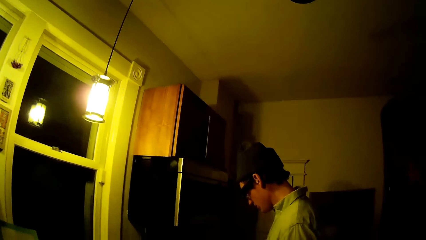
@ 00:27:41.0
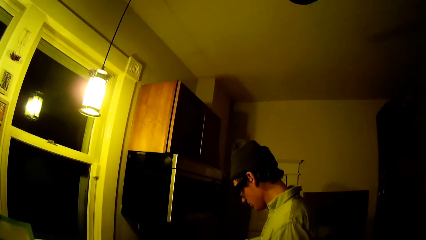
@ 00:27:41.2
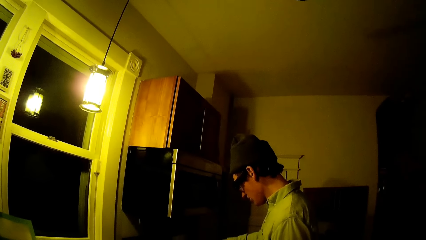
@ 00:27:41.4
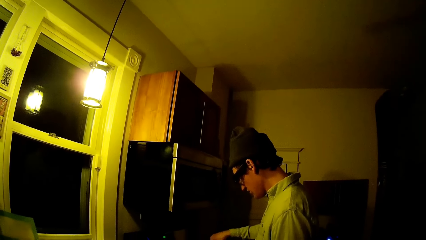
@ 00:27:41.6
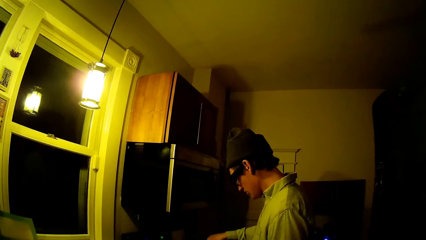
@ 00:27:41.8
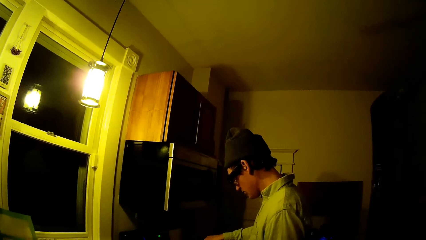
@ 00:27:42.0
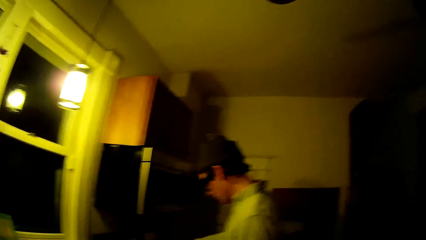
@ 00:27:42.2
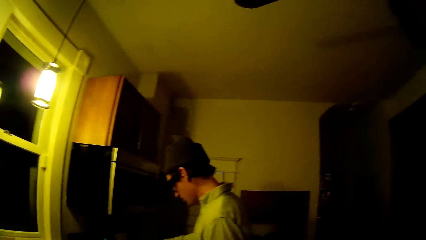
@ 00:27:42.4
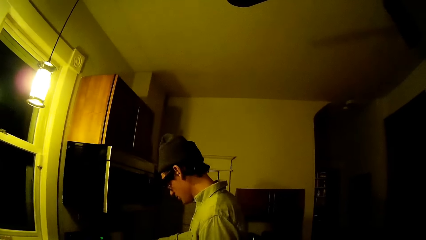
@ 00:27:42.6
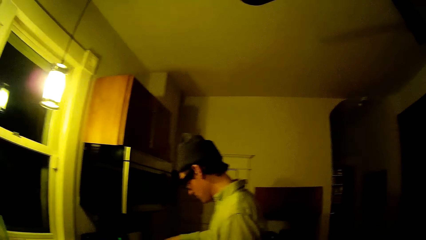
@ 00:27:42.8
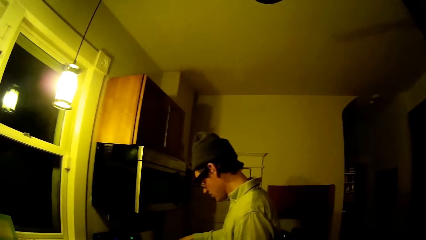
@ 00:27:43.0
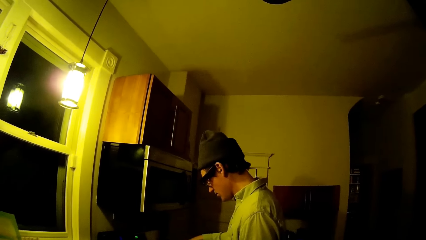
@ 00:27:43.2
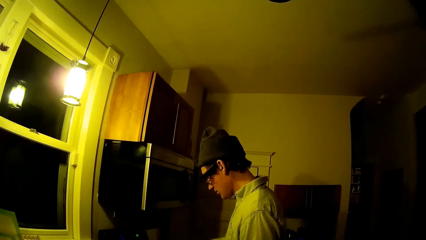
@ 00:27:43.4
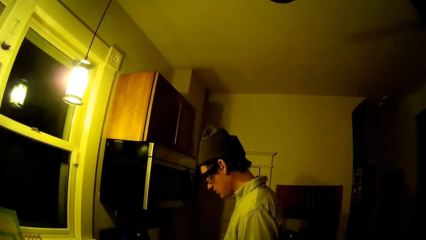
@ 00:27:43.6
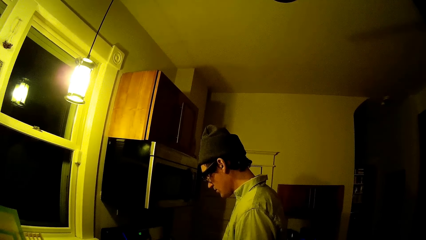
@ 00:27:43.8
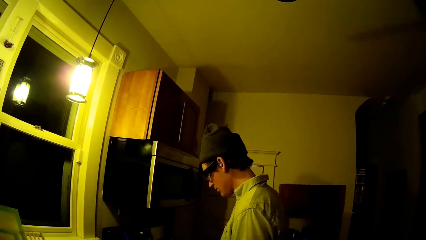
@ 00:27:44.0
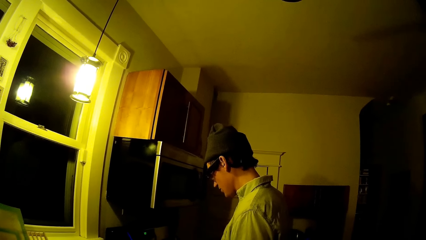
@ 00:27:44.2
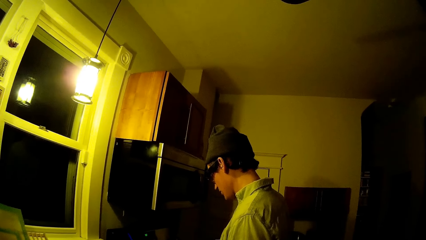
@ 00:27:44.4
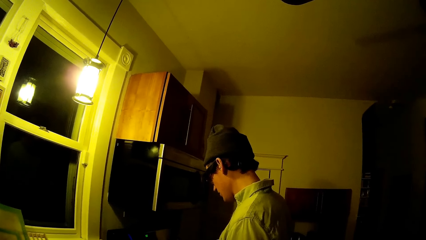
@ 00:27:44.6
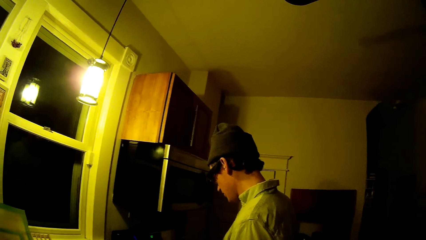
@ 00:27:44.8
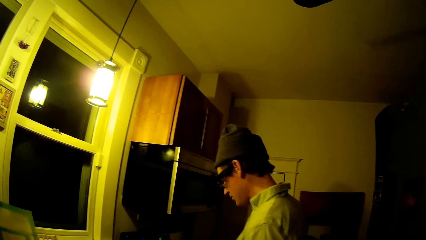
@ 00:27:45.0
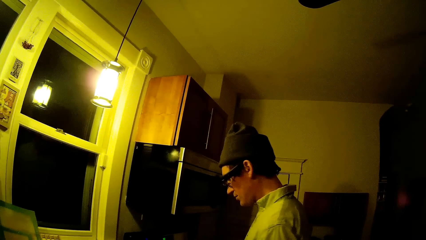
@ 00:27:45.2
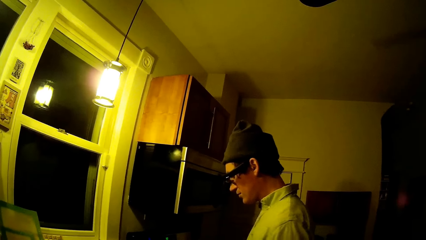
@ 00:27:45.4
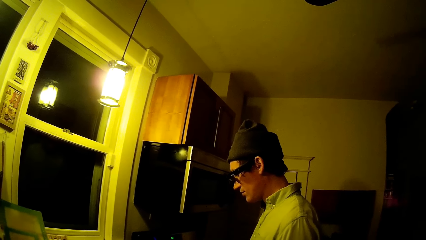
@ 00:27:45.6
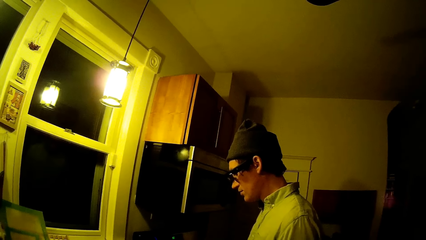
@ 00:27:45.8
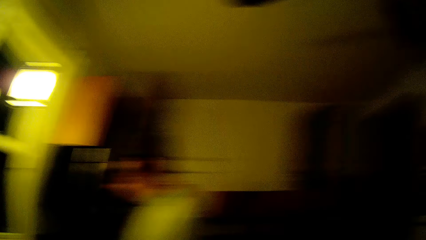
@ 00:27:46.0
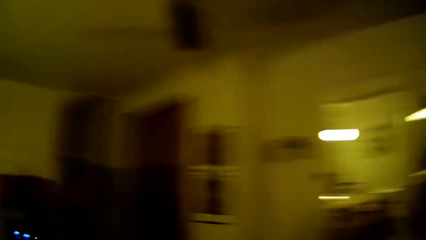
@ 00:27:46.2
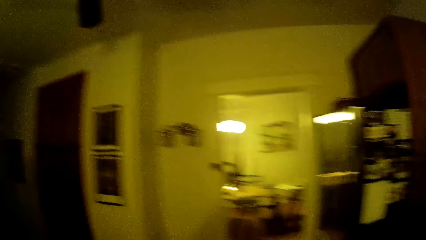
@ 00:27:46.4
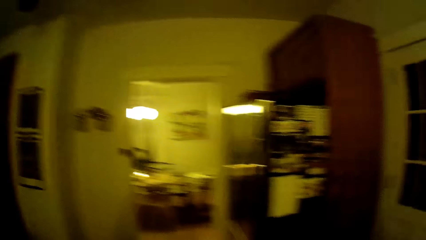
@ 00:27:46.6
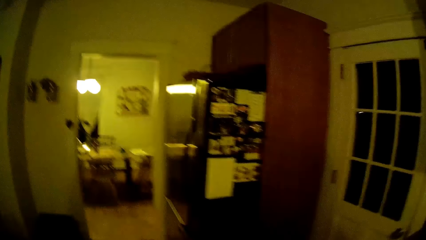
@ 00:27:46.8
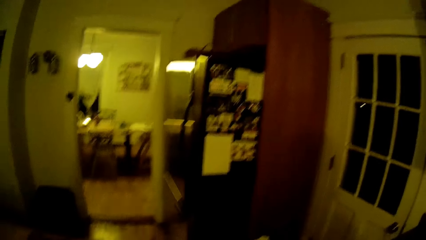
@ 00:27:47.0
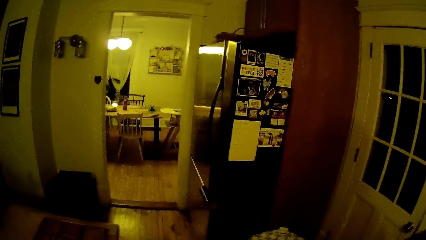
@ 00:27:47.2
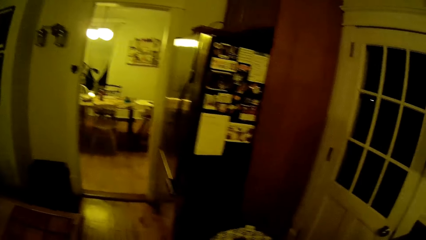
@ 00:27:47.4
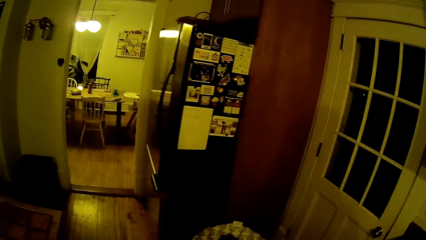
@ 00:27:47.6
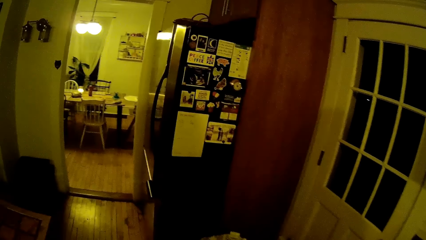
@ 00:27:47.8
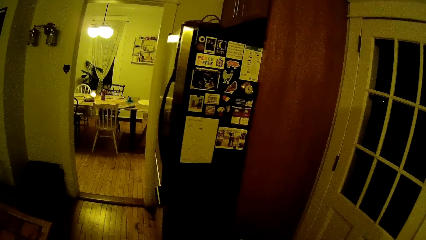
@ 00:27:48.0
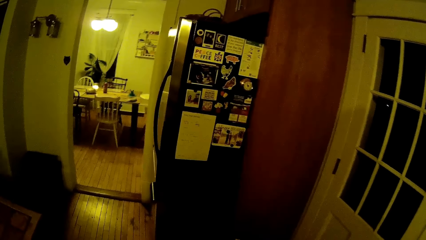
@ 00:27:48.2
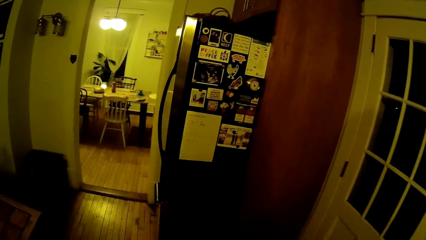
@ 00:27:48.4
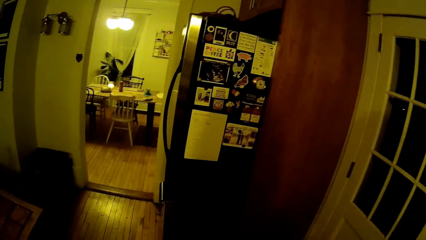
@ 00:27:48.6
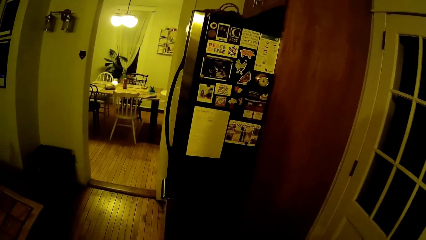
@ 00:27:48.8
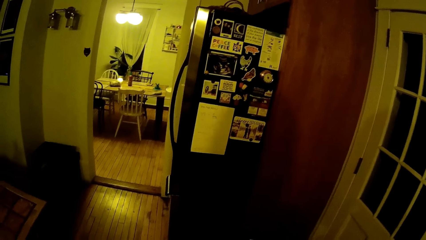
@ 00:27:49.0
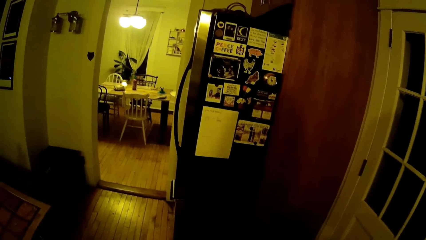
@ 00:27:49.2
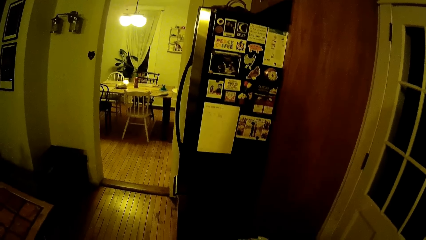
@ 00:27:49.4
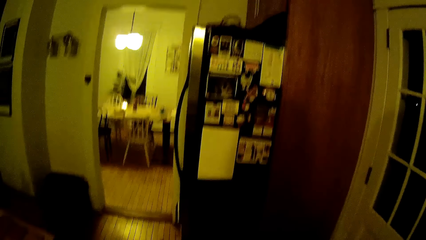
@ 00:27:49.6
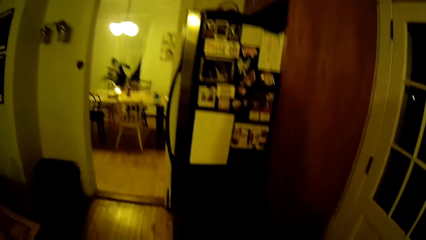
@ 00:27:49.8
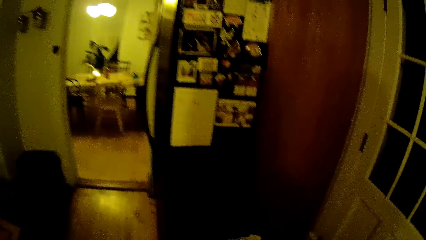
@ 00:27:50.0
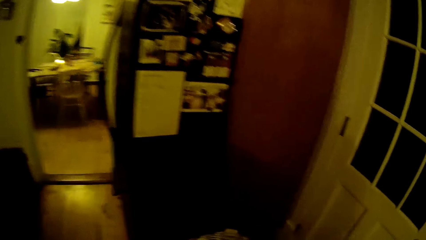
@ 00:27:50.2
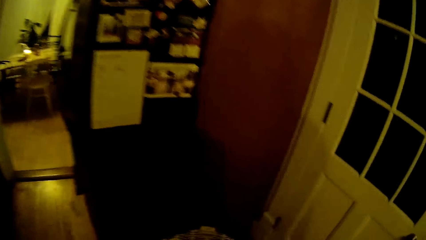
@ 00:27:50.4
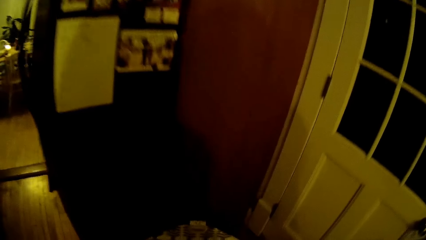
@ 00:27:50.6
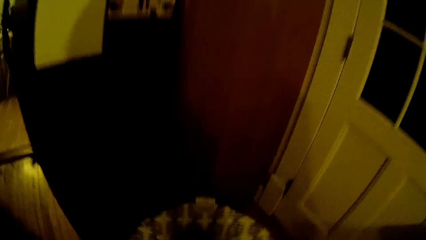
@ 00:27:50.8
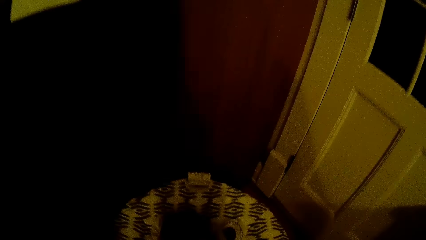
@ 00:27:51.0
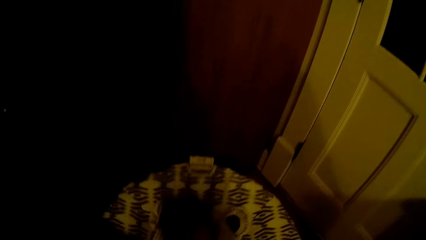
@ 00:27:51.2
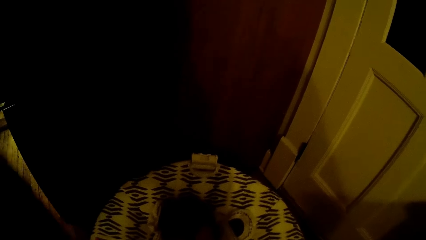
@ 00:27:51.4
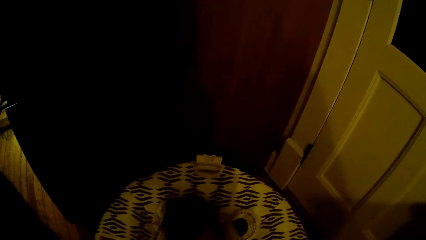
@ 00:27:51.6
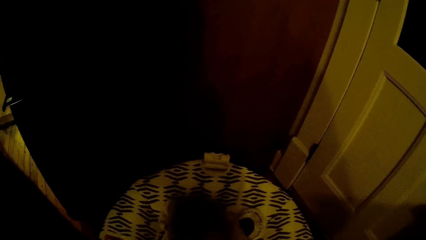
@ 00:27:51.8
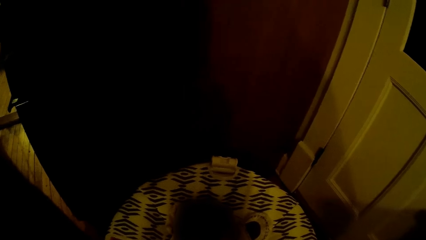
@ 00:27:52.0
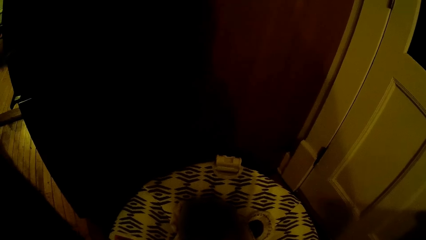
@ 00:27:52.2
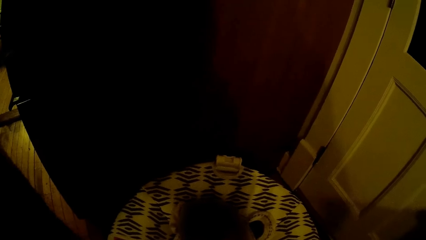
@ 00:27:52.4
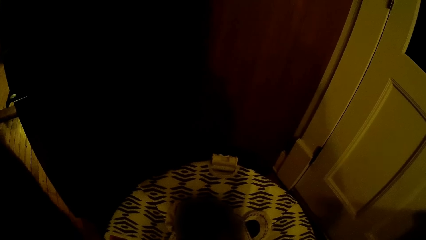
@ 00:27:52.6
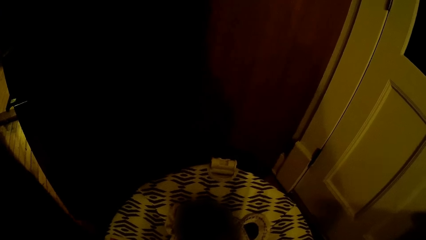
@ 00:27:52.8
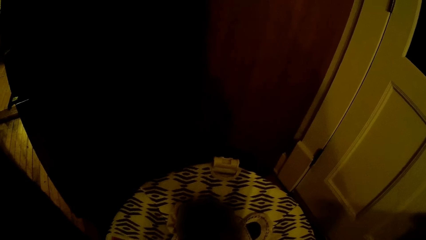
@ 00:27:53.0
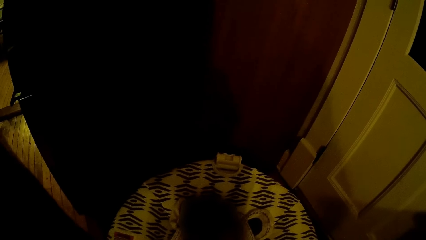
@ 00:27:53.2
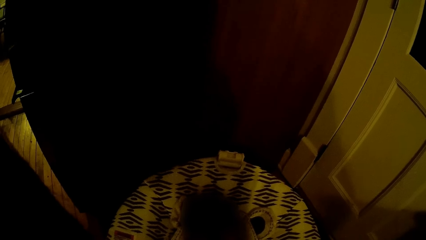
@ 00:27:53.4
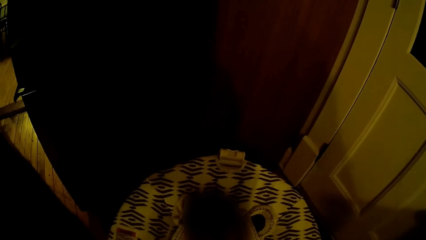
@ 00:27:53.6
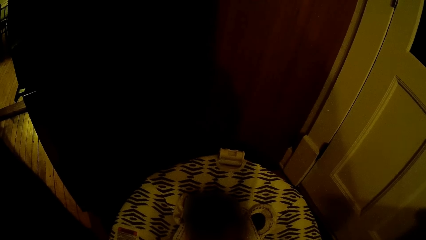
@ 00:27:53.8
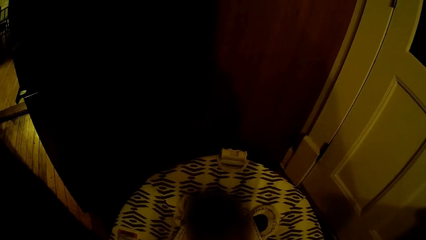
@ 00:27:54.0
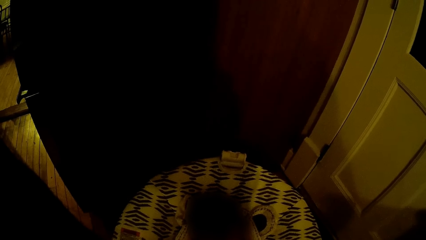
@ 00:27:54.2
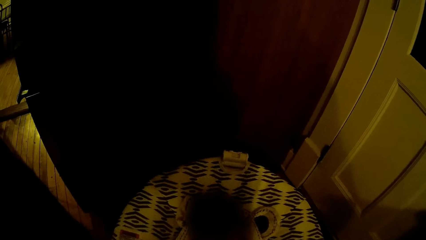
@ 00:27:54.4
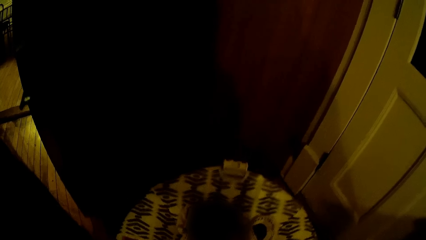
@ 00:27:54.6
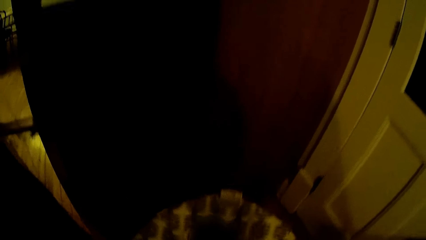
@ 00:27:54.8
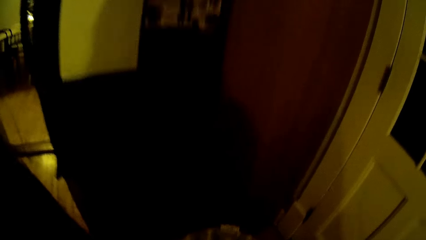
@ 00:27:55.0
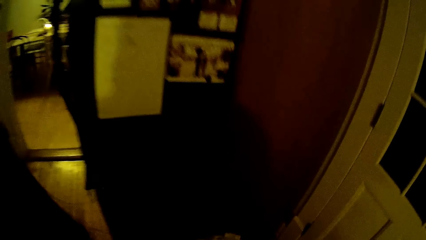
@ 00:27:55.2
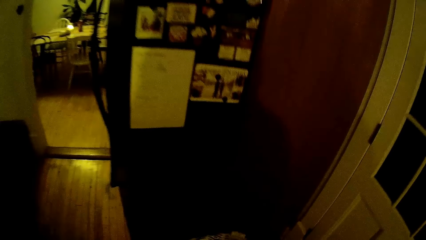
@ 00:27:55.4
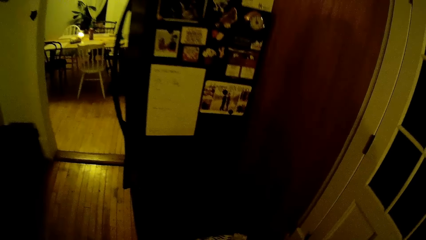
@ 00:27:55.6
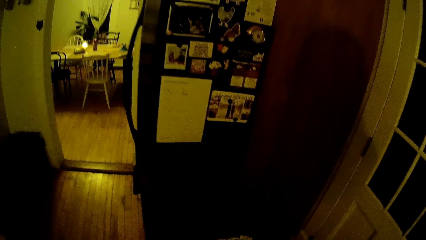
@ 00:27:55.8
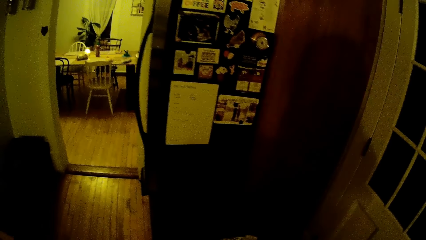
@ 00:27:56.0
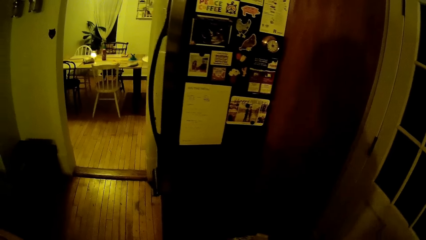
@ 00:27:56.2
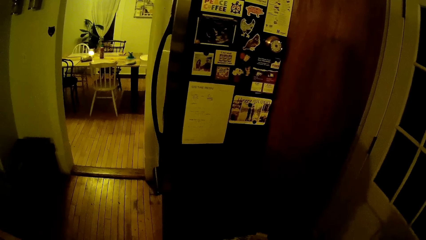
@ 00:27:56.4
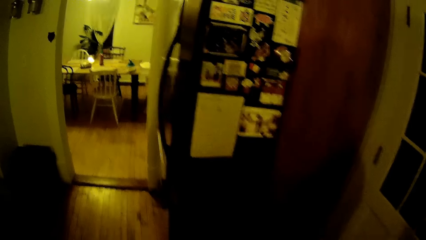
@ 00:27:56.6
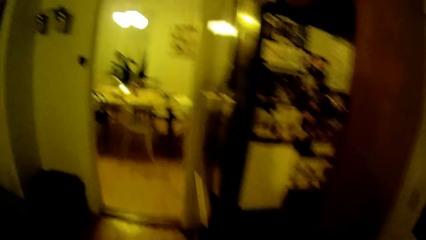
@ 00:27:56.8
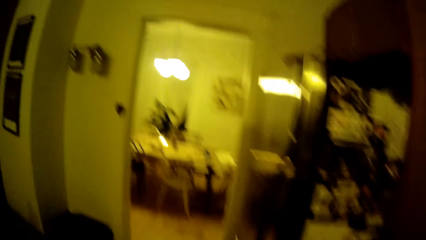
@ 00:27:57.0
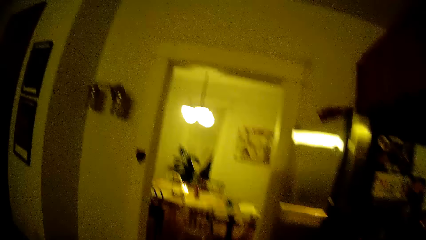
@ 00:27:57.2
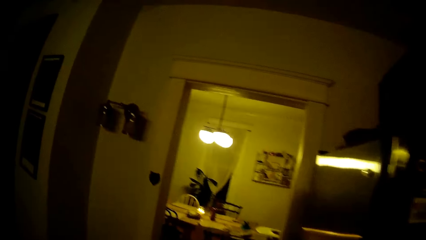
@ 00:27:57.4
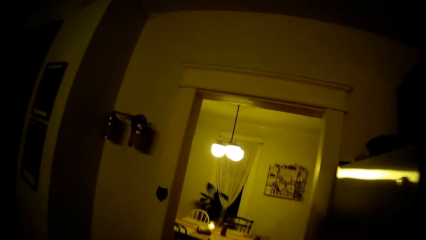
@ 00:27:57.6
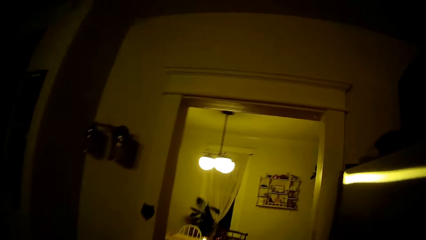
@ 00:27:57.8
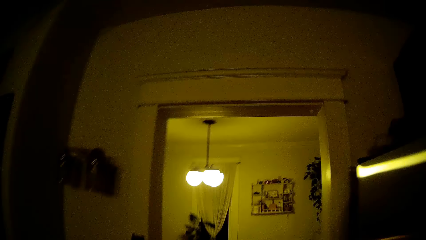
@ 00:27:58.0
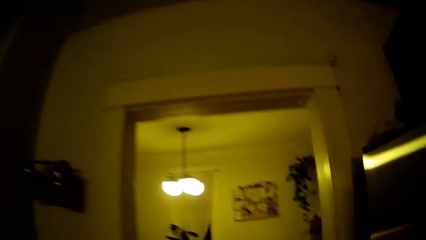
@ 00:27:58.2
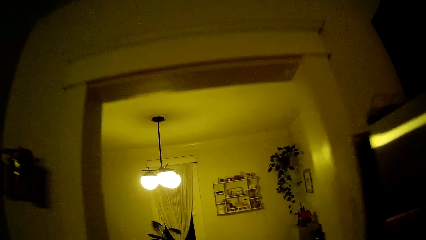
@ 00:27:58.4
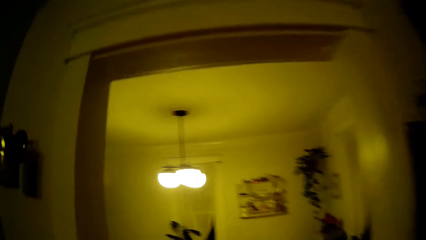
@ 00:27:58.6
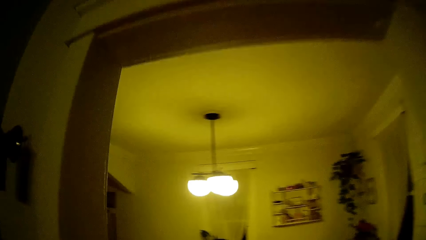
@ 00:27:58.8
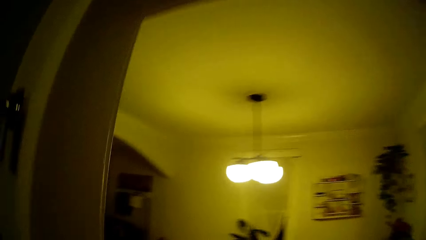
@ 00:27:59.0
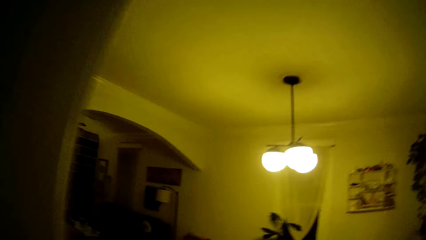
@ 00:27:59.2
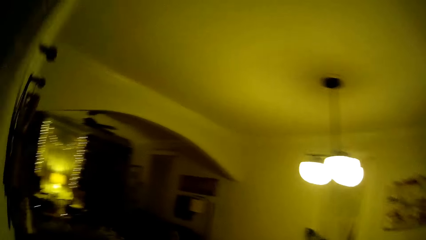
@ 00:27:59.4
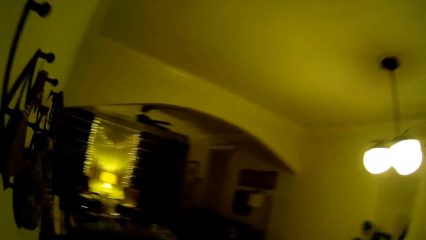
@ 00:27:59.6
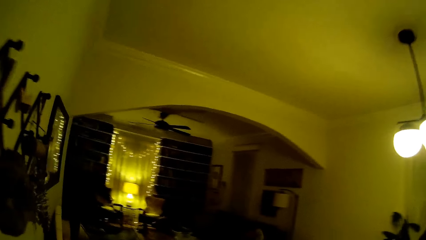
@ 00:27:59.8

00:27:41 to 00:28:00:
The camera wearer walks to a cradle. They talk to the baby. They rock the cradle. The man talks to the camera wearer. The camera wearer talks to the man. They walk out of the kitchen.
